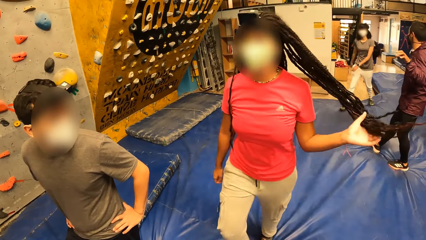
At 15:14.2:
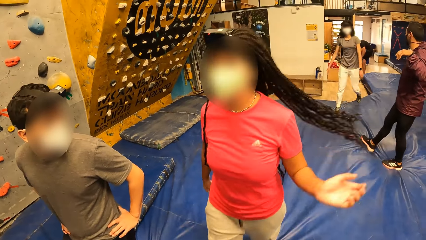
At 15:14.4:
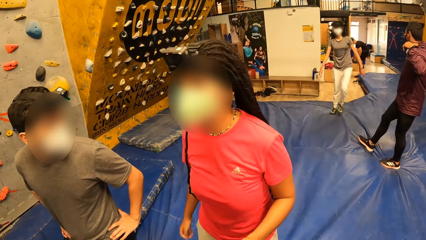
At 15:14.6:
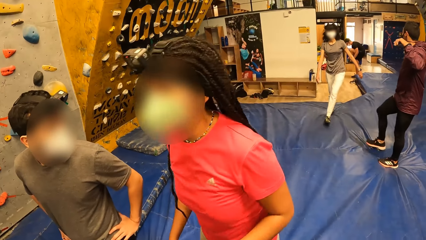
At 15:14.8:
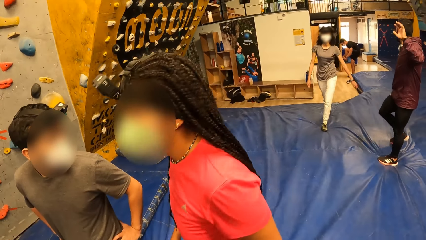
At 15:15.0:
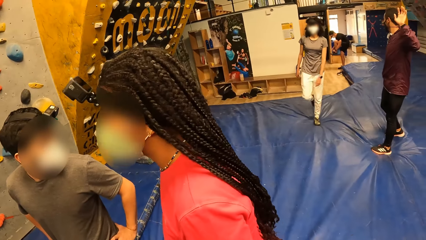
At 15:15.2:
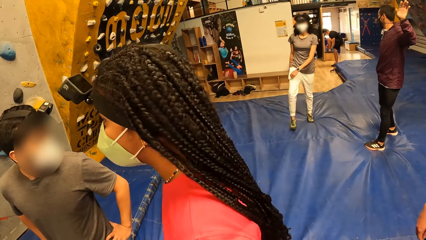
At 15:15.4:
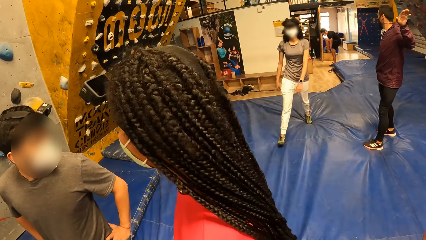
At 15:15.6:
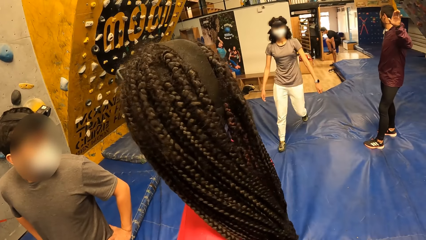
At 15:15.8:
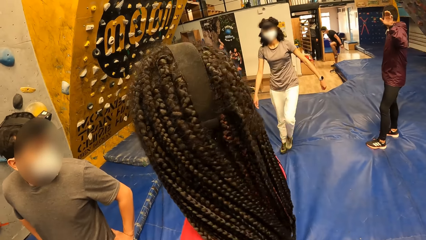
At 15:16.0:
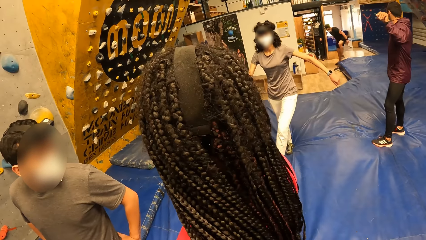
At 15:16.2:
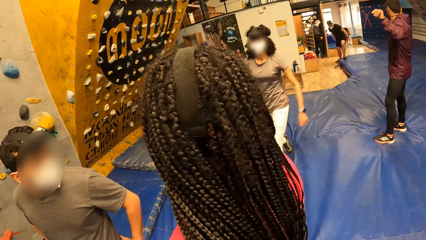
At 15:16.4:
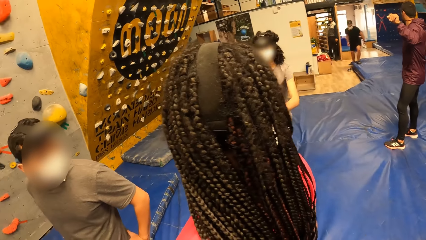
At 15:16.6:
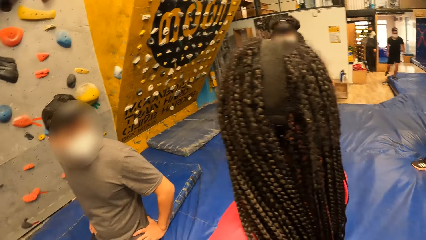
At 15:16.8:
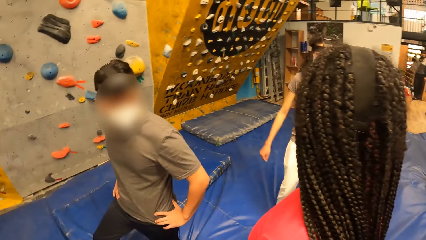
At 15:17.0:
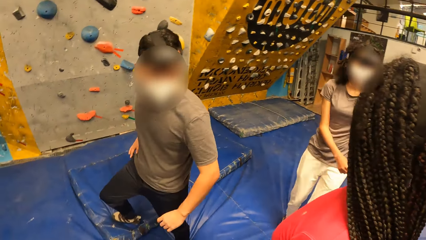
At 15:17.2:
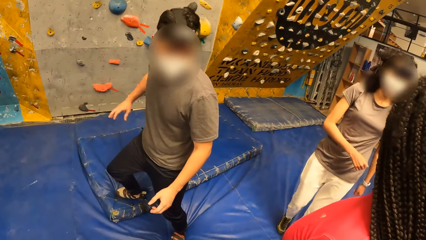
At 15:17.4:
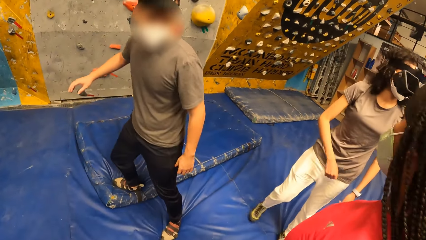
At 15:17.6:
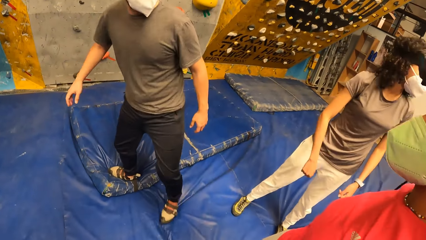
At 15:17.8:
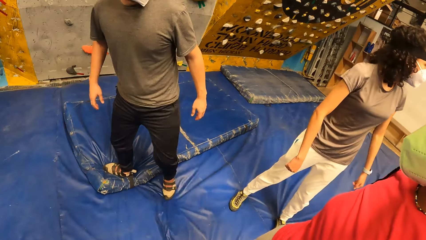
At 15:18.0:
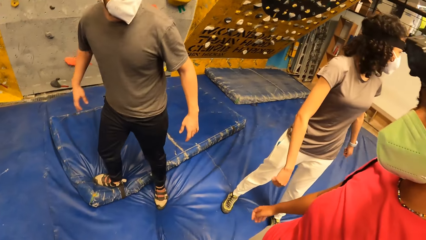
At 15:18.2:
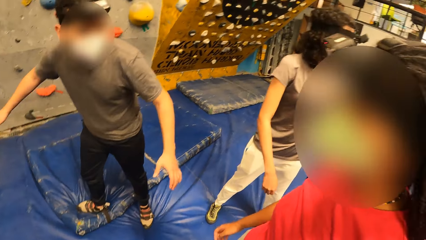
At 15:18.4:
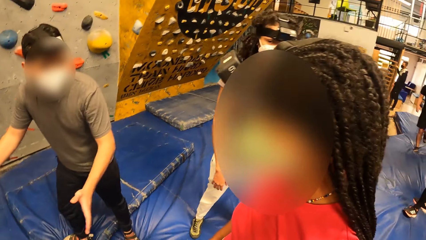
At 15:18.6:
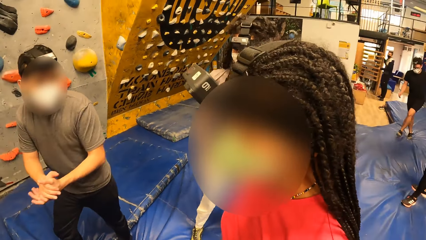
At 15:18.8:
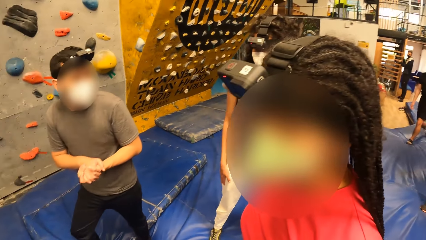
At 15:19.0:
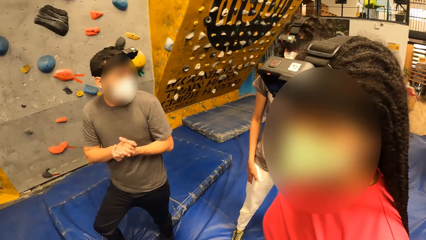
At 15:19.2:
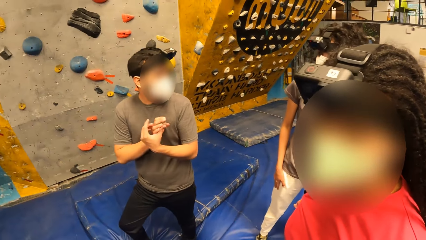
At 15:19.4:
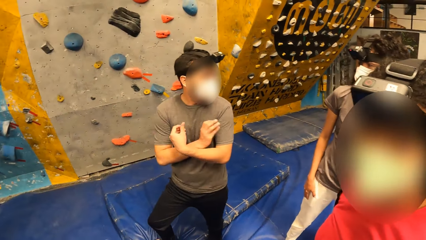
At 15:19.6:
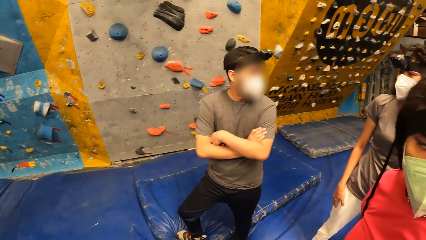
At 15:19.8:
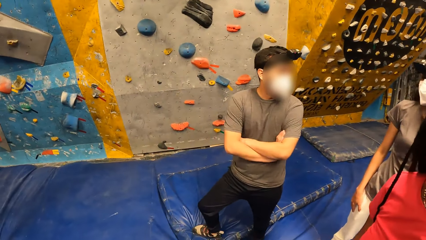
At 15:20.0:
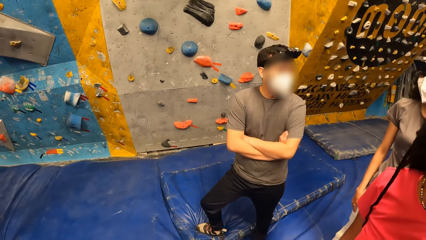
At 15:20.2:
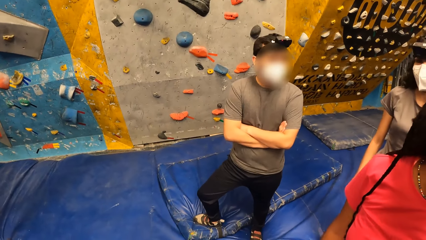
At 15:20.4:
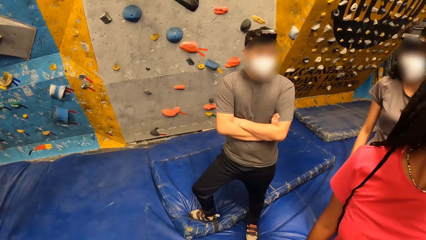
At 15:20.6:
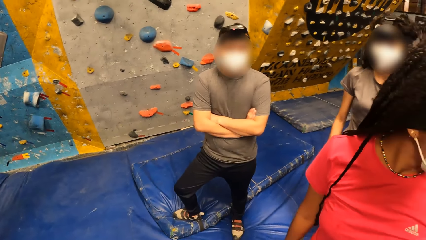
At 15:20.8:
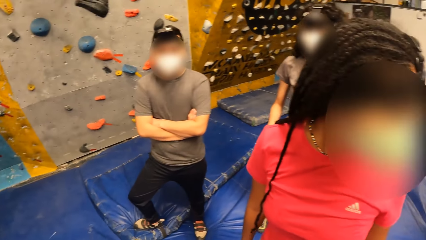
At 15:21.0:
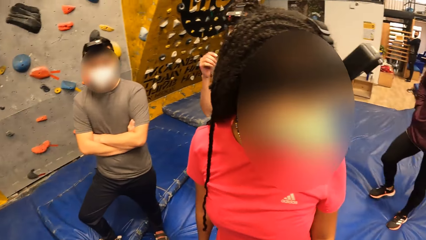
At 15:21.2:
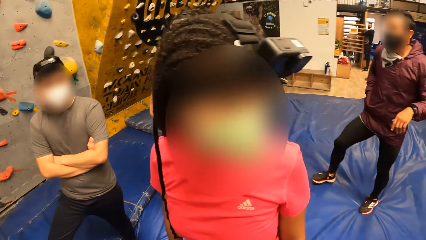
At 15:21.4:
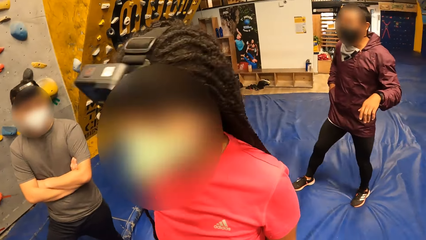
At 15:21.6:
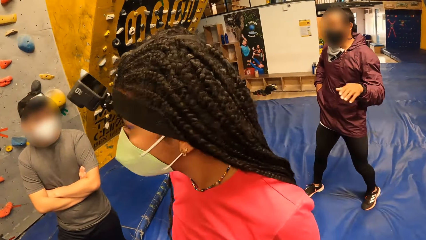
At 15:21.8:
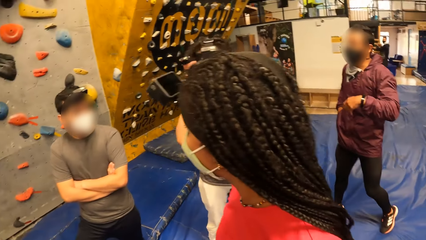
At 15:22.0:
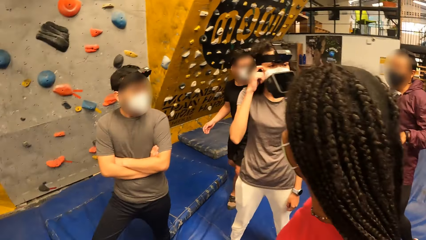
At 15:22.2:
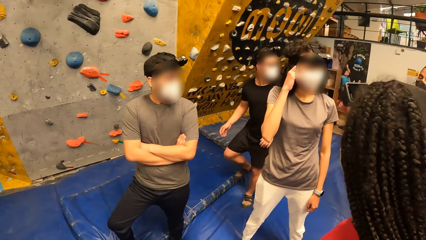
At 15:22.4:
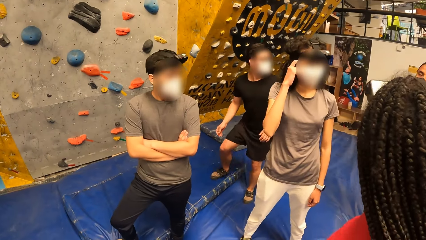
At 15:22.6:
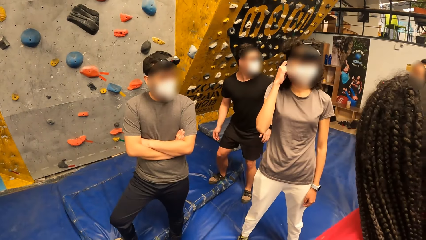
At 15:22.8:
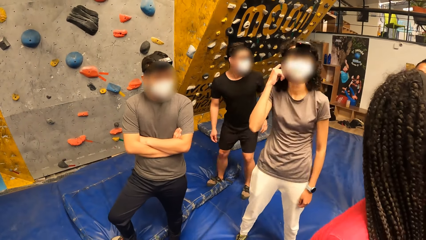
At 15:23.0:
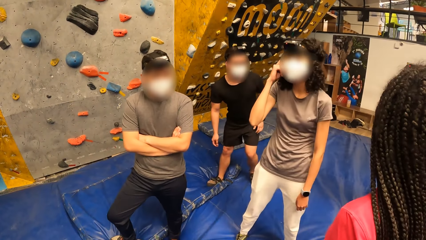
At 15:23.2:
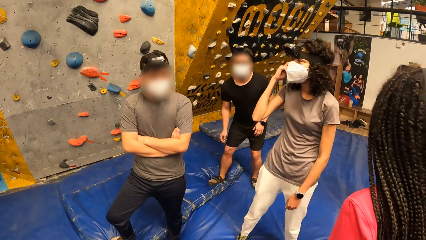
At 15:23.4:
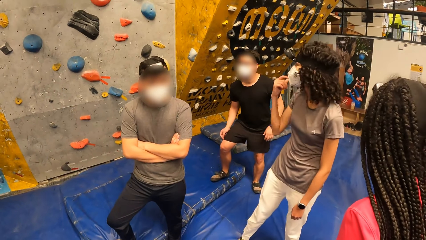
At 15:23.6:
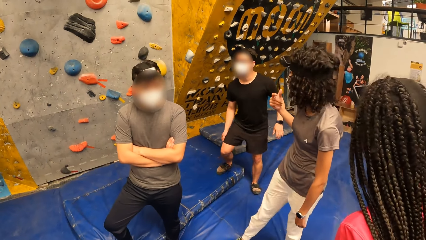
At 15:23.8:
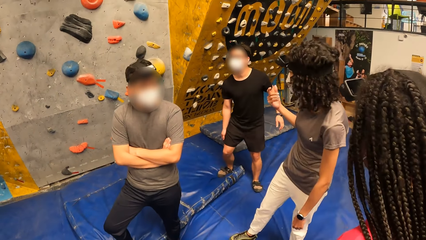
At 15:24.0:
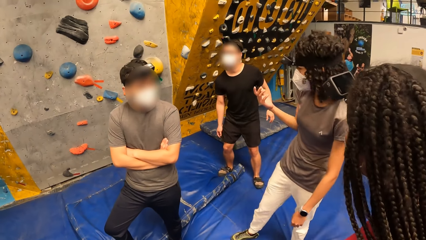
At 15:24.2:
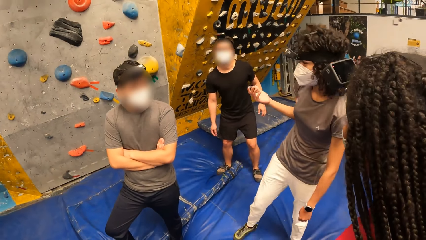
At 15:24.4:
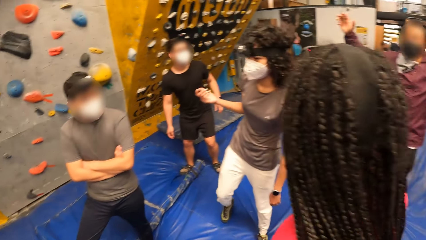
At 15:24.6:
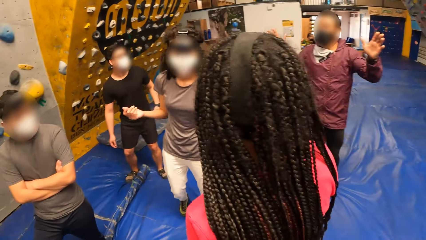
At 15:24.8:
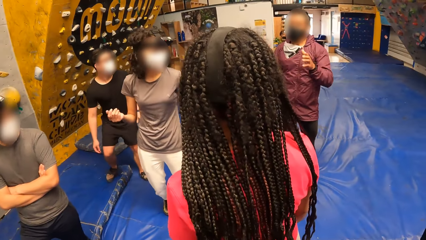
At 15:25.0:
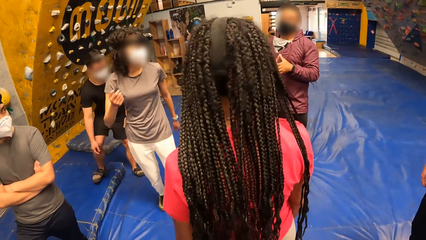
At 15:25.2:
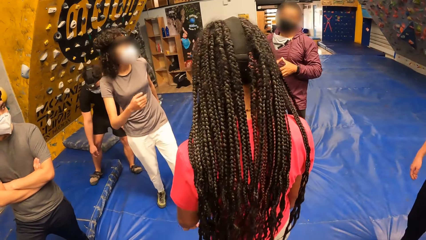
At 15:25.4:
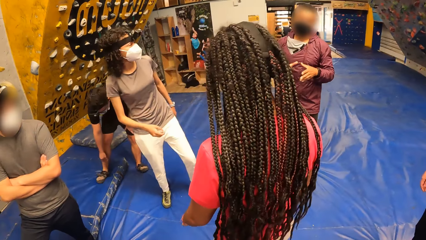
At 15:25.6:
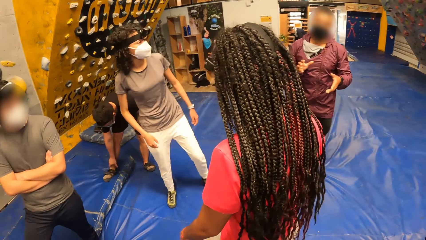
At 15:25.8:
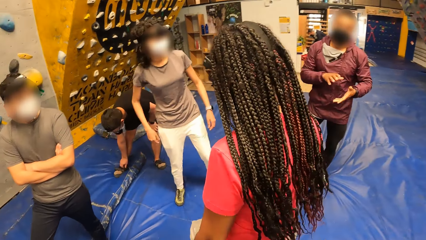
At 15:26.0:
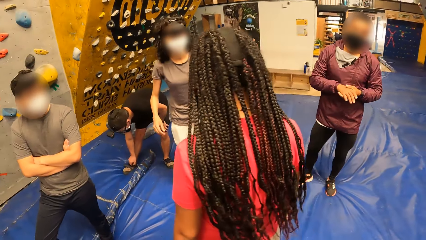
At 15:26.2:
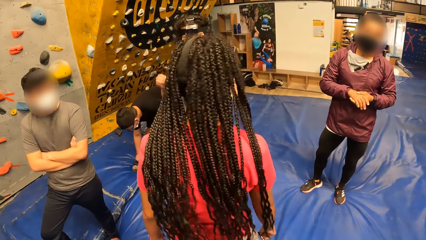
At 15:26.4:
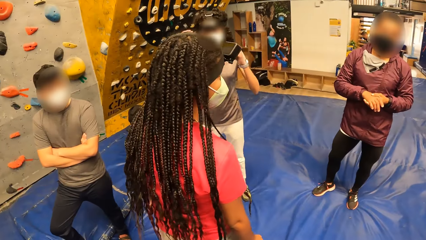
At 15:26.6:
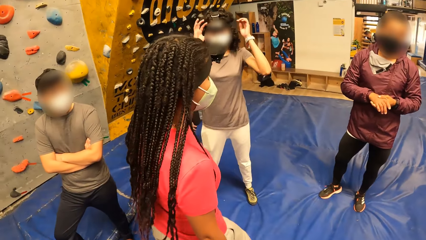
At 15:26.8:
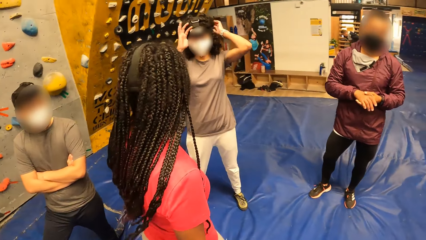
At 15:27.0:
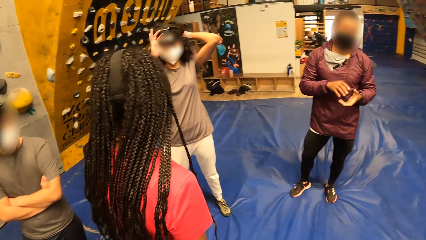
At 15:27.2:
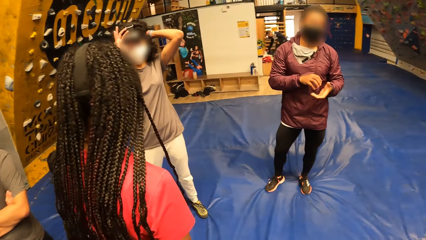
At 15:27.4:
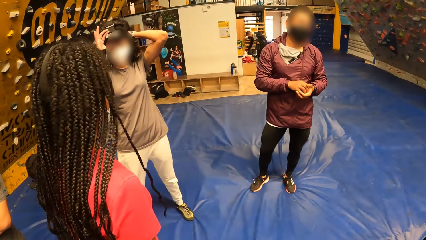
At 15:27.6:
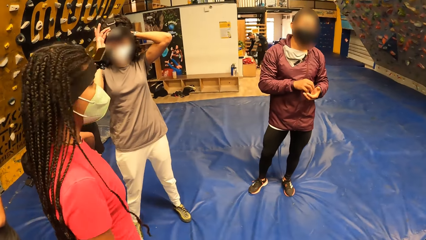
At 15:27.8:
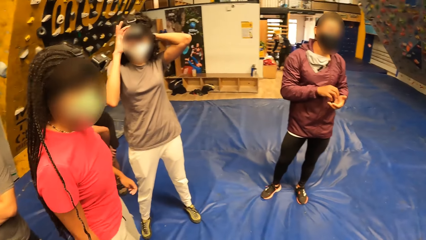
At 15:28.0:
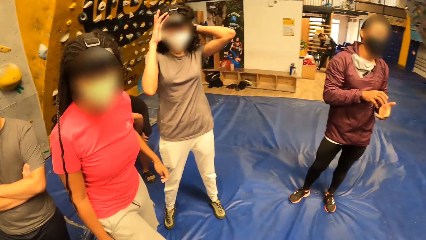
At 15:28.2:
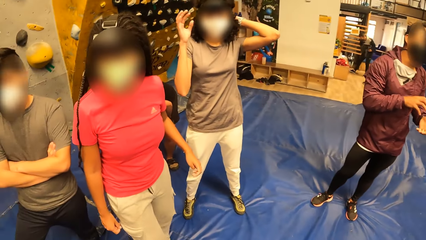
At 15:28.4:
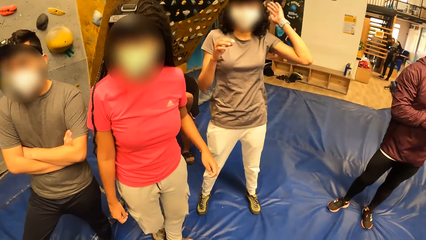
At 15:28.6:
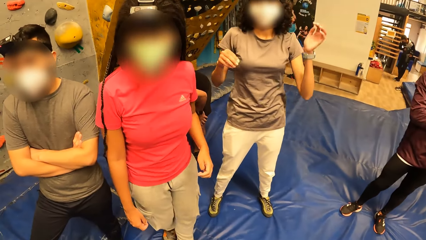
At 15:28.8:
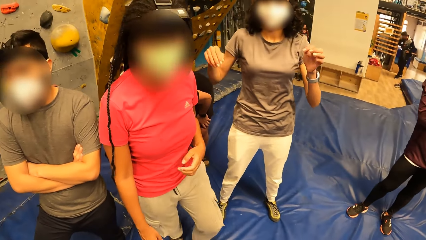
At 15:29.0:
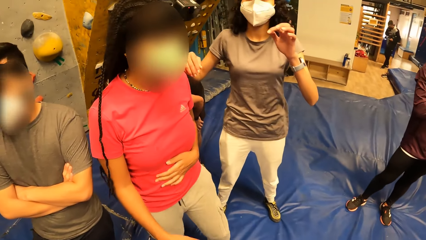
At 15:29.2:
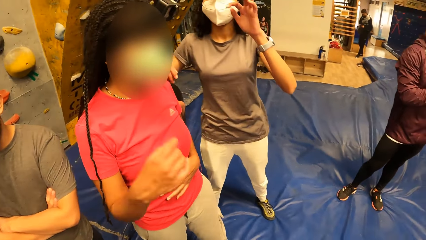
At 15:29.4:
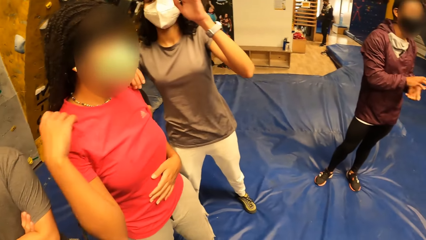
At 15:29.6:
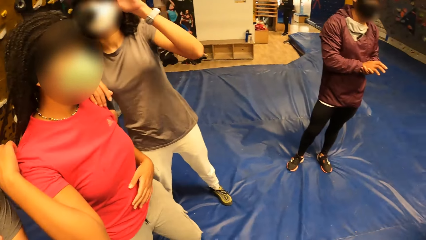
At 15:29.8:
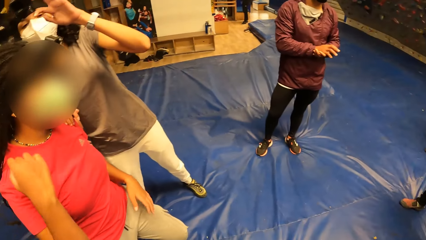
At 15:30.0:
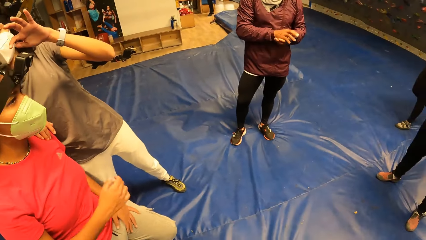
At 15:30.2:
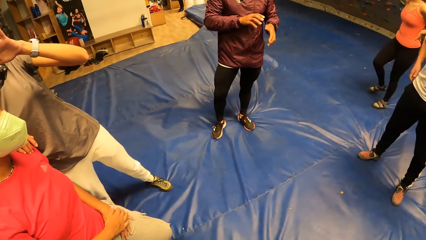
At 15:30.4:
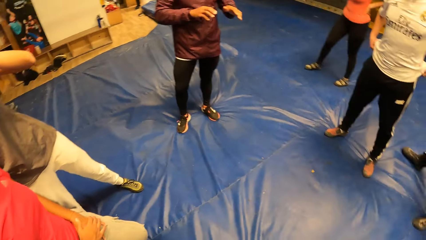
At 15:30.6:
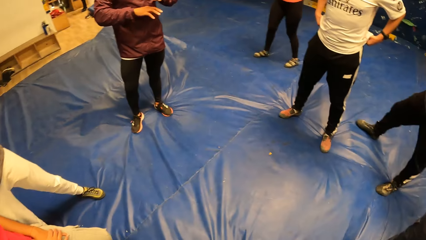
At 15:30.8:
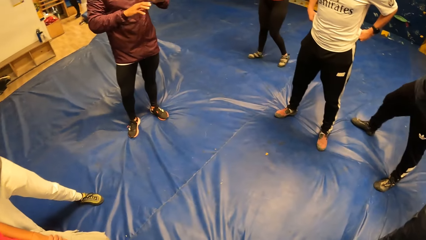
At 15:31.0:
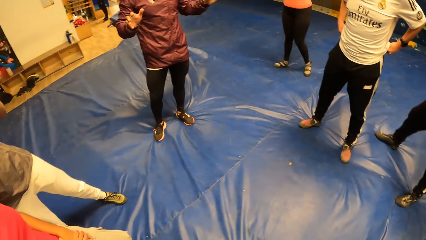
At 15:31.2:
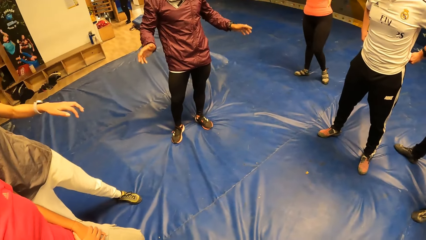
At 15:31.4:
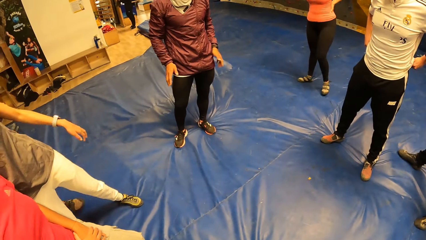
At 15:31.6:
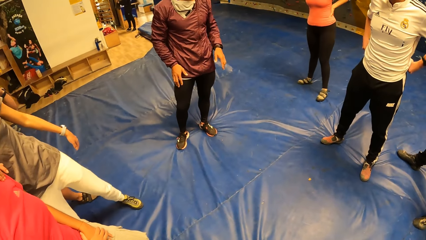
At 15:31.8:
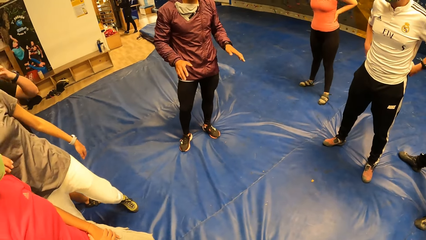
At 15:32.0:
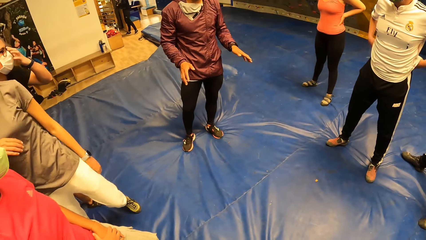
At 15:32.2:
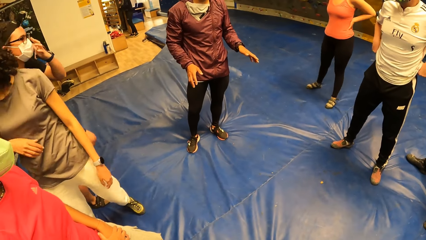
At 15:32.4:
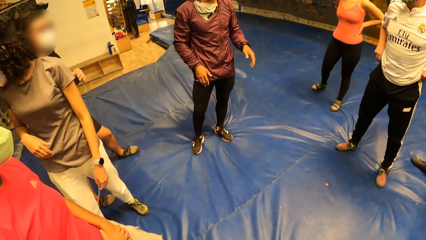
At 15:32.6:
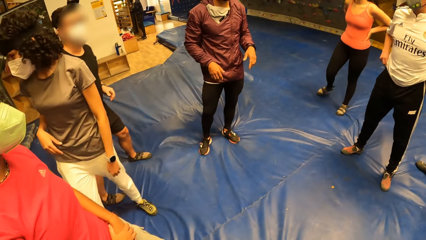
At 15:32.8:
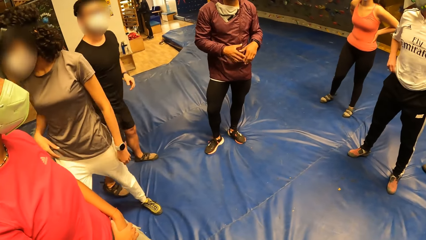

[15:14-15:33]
A woman walks onto the mat. The camera wearer looks around. The man interacts with the group of people.
